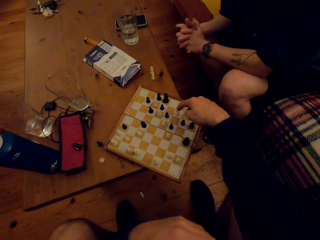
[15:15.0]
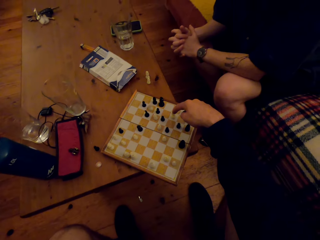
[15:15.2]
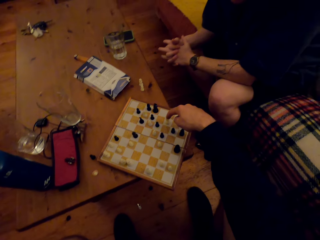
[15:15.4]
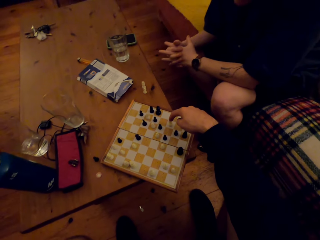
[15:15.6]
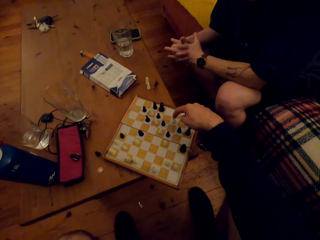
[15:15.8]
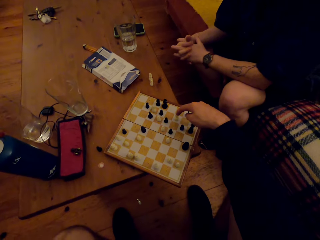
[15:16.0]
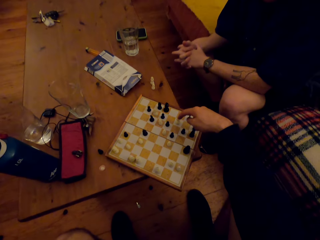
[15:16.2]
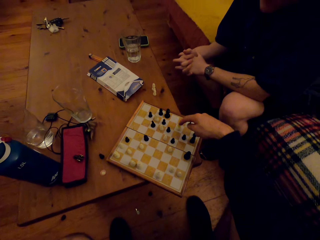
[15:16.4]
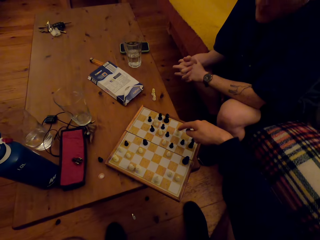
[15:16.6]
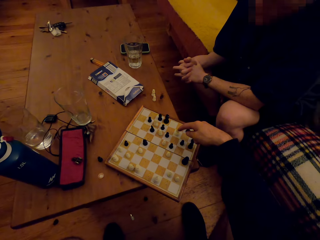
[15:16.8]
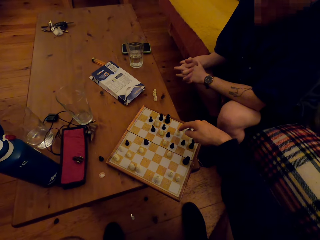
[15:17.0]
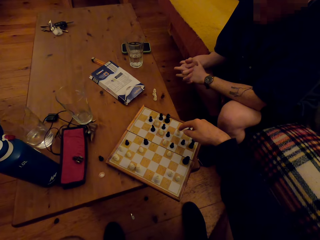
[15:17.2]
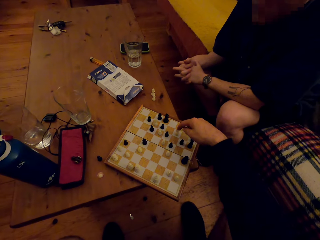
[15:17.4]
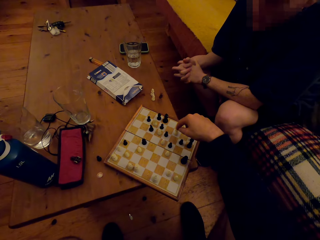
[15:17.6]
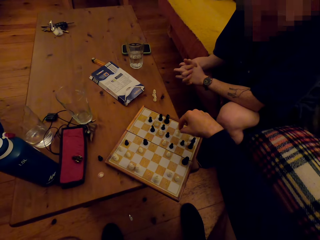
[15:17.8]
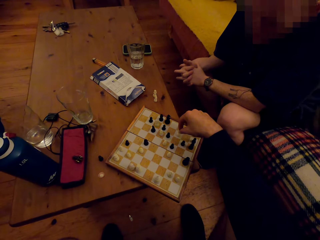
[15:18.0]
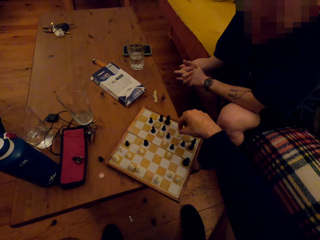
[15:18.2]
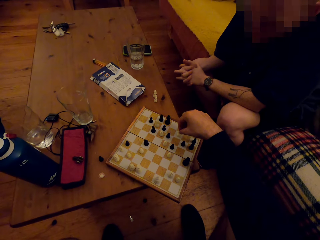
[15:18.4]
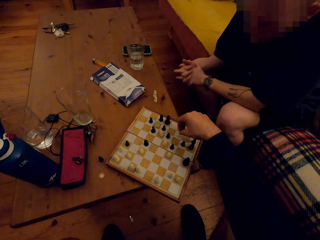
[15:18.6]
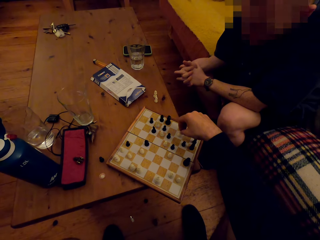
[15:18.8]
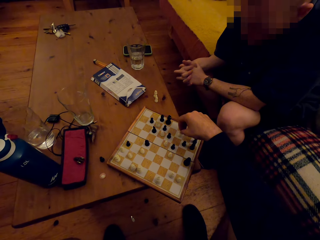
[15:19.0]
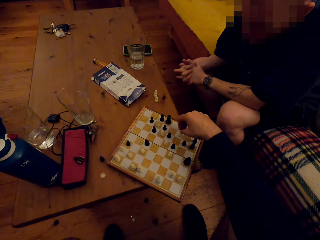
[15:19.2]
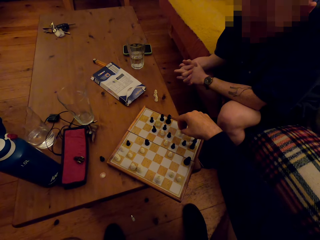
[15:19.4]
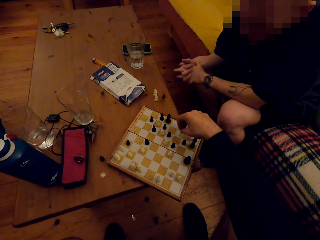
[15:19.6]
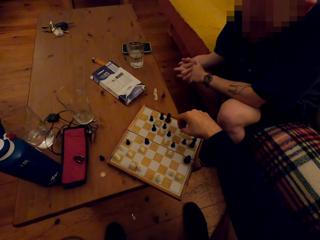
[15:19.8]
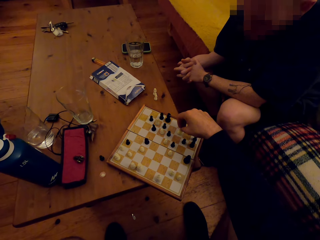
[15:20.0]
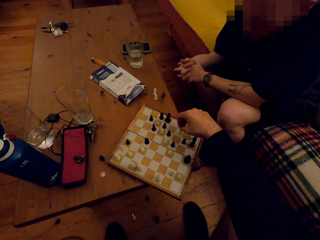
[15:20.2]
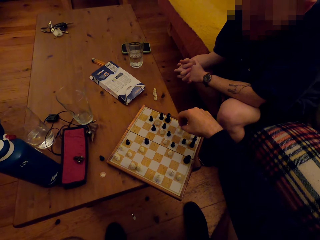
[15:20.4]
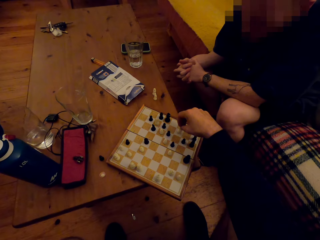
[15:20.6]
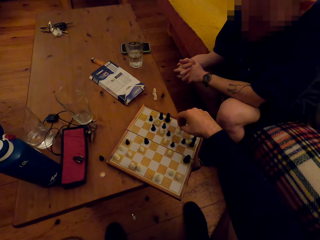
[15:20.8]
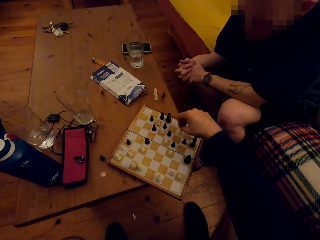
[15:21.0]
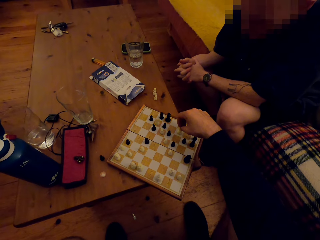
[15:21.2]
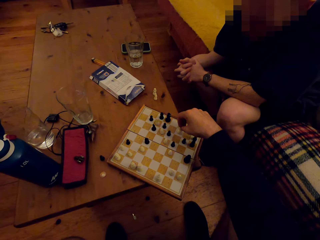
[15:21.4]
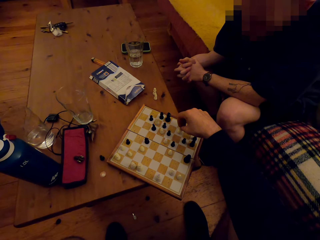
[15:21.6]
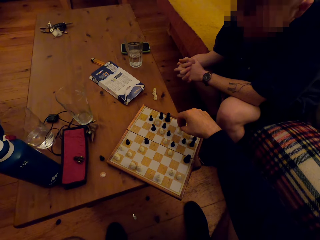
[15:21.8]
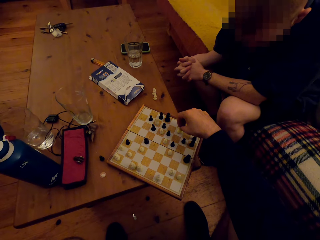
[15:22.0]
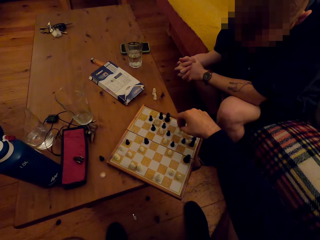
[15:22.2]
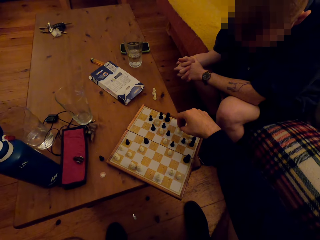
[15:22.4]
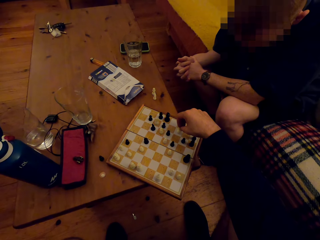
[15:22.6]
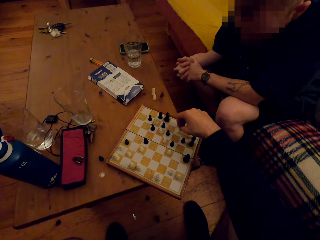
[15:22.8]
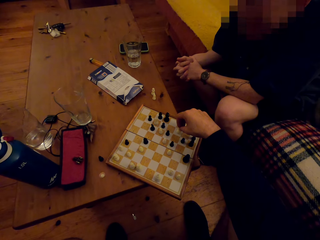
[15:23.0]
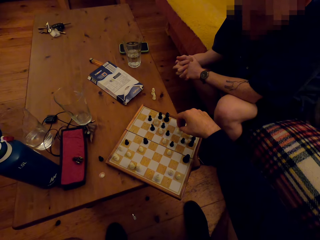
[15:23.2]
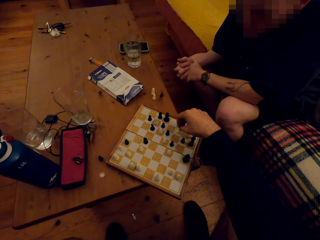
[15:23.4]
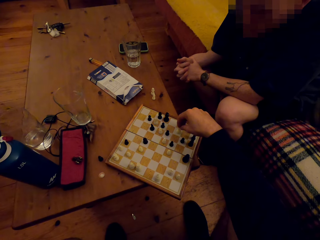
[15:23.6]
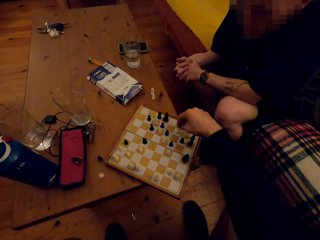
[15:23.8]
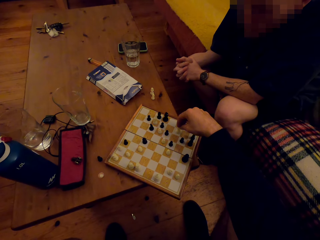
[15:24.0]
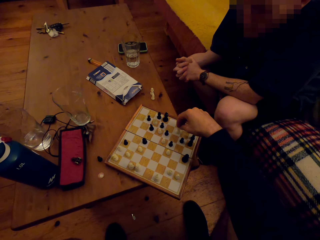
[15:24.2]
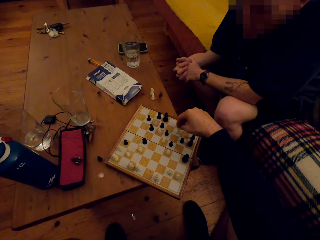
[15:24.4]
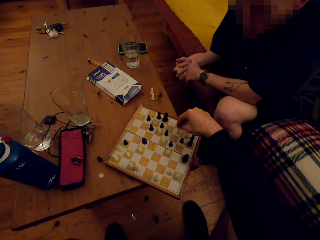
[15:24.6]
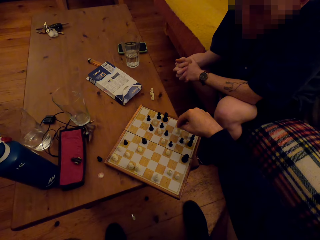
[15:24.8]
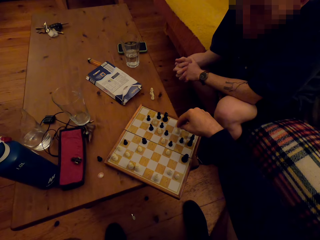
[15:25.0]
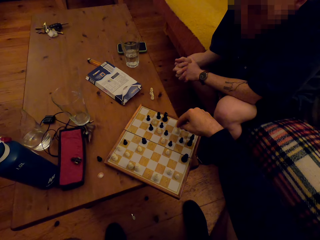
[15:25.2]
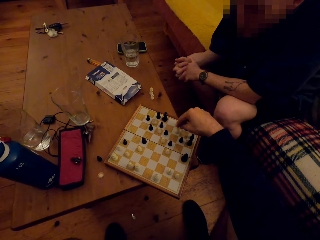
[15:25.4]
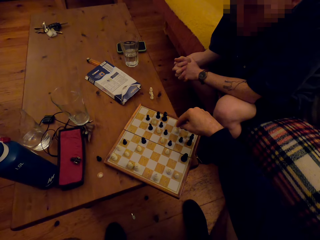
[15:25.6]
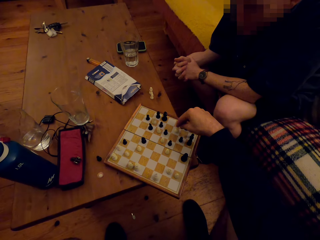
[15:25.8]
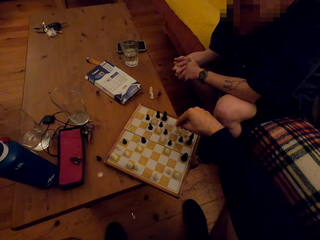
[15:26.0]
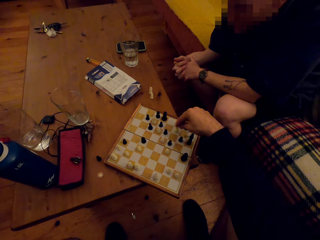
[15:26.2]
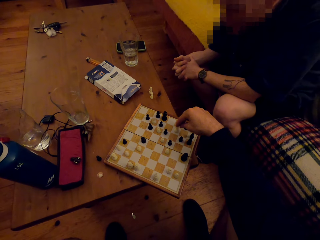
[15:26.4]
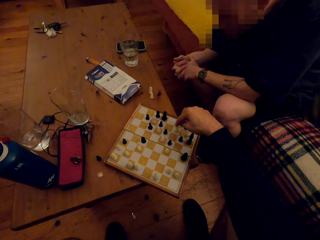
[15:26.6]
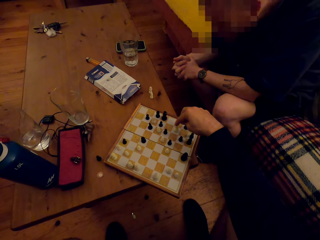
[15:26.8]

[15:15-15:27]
A man folds his fingers. The camera wearer touches the chess piece.

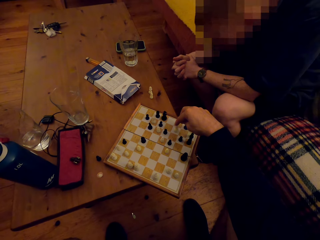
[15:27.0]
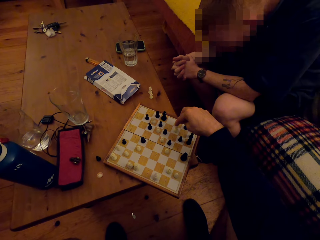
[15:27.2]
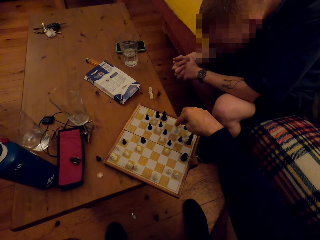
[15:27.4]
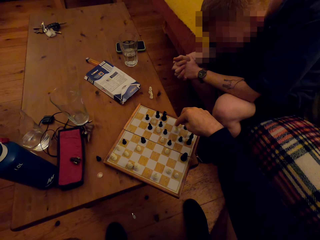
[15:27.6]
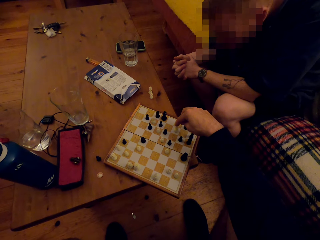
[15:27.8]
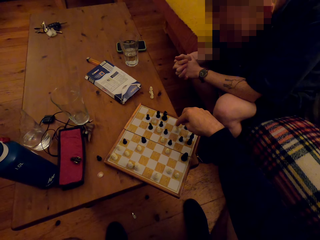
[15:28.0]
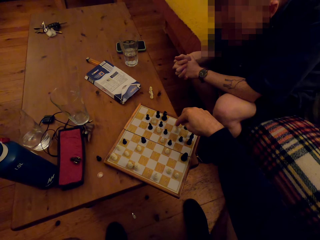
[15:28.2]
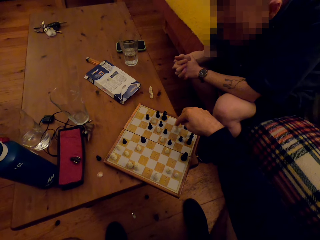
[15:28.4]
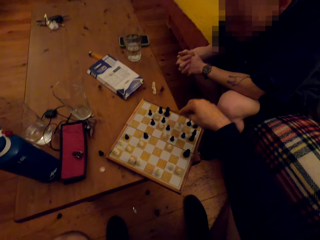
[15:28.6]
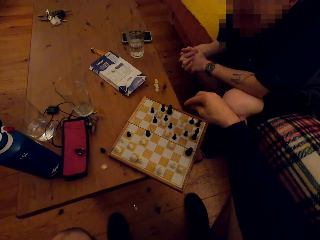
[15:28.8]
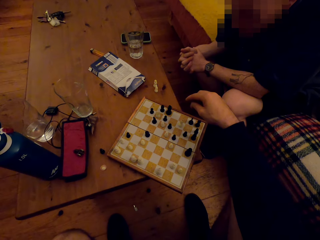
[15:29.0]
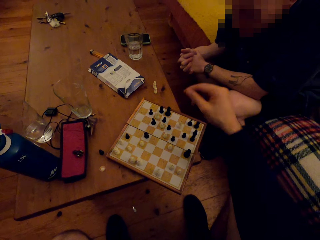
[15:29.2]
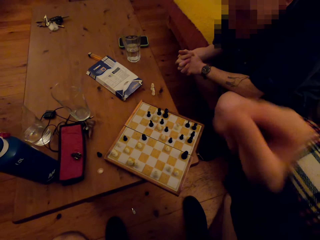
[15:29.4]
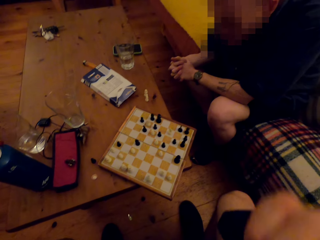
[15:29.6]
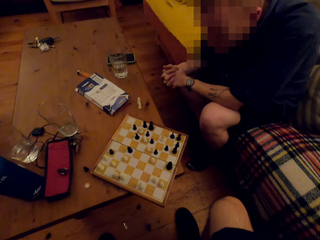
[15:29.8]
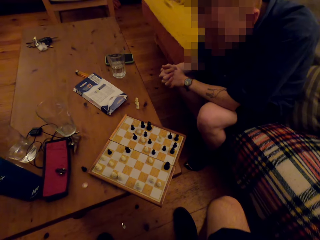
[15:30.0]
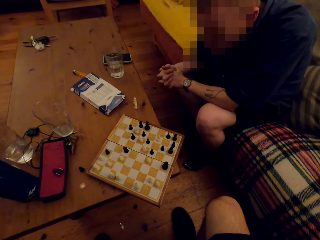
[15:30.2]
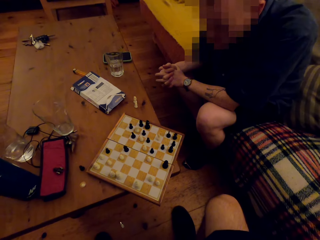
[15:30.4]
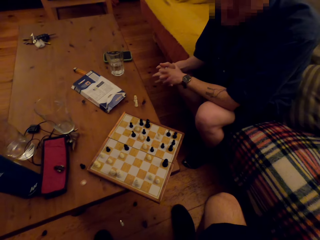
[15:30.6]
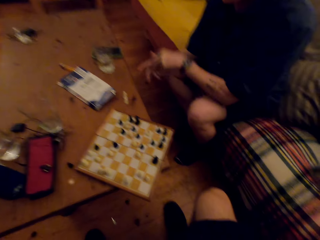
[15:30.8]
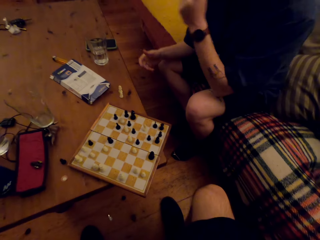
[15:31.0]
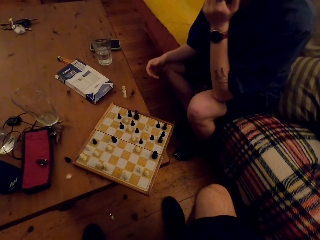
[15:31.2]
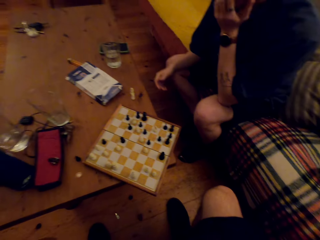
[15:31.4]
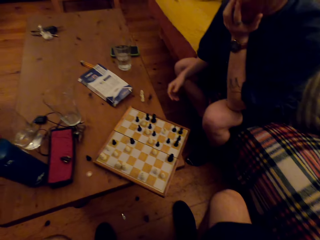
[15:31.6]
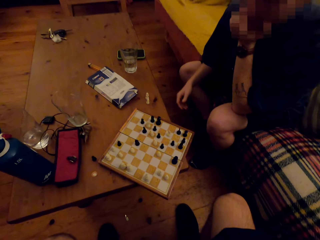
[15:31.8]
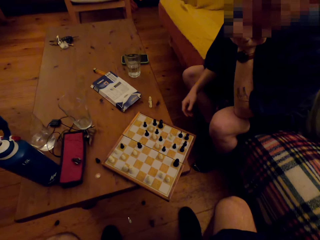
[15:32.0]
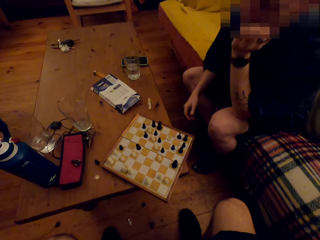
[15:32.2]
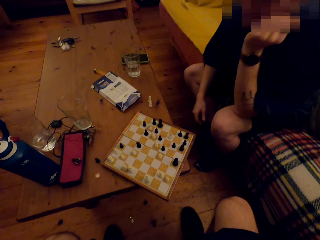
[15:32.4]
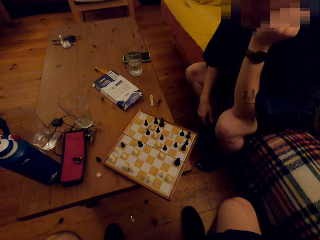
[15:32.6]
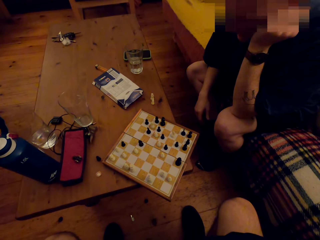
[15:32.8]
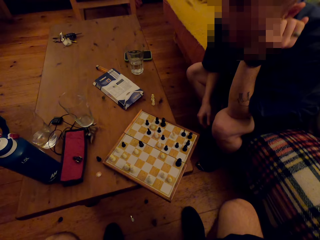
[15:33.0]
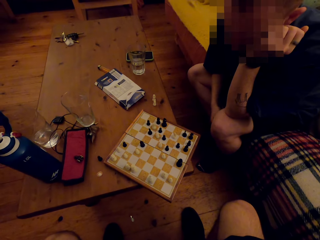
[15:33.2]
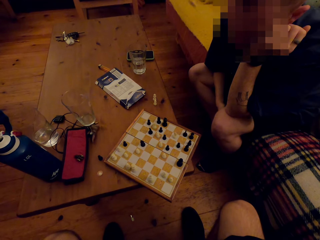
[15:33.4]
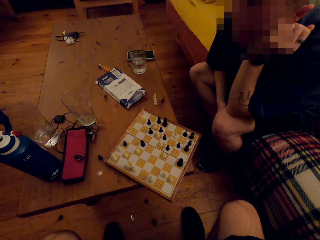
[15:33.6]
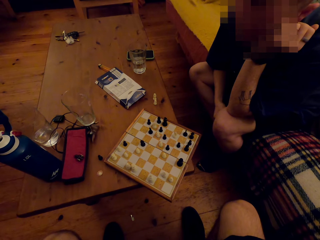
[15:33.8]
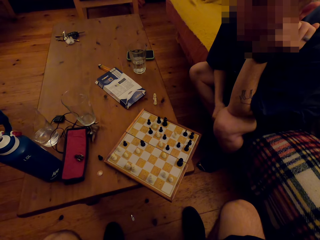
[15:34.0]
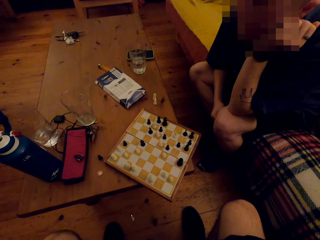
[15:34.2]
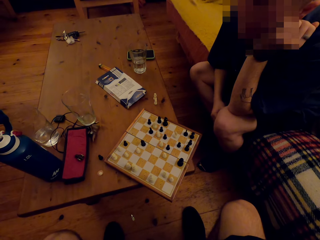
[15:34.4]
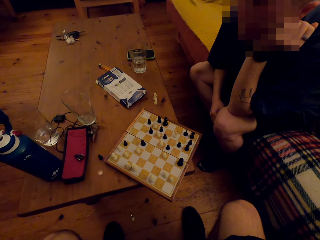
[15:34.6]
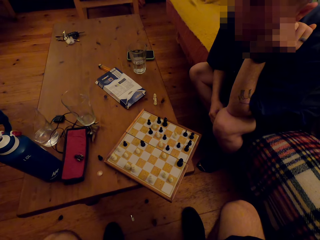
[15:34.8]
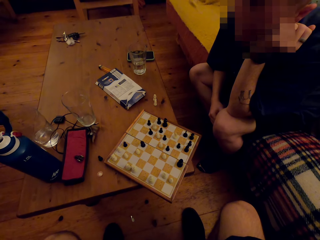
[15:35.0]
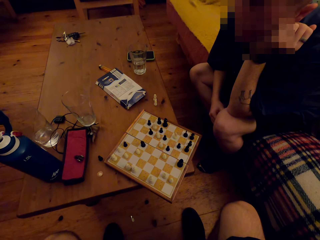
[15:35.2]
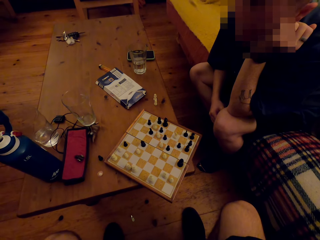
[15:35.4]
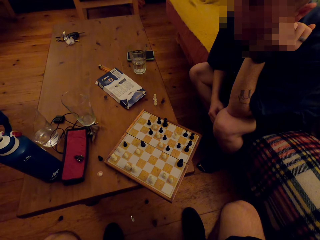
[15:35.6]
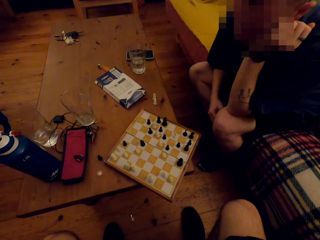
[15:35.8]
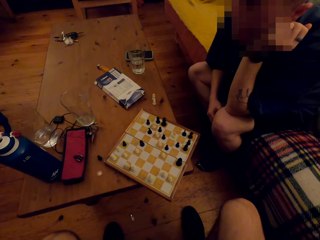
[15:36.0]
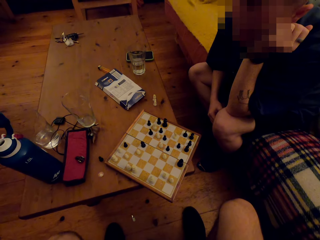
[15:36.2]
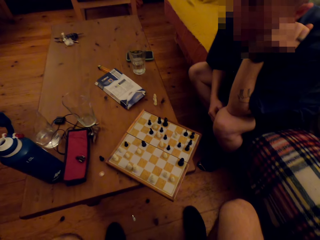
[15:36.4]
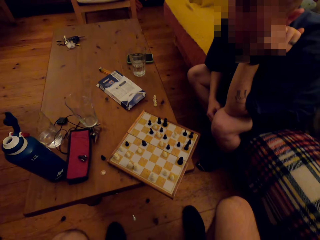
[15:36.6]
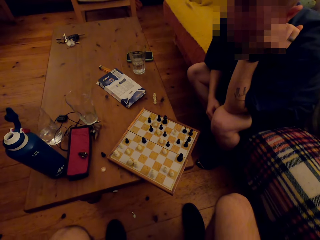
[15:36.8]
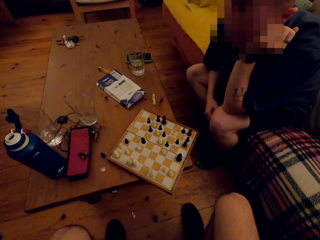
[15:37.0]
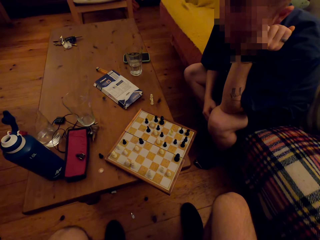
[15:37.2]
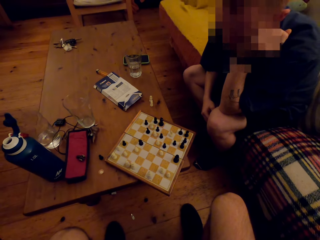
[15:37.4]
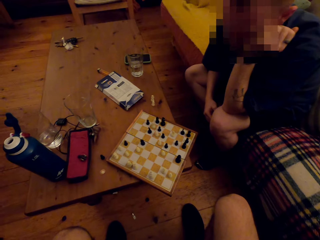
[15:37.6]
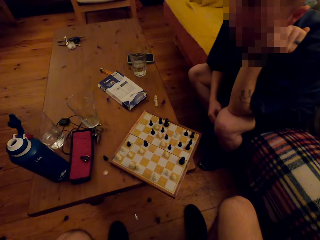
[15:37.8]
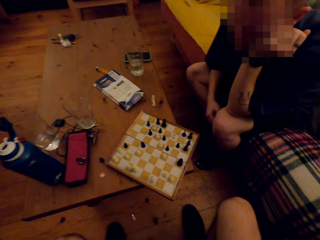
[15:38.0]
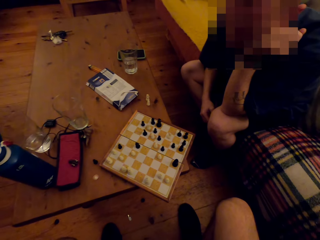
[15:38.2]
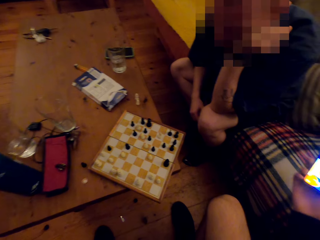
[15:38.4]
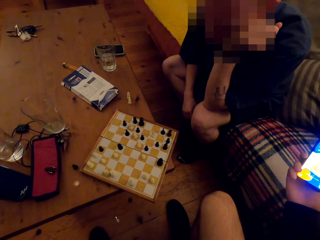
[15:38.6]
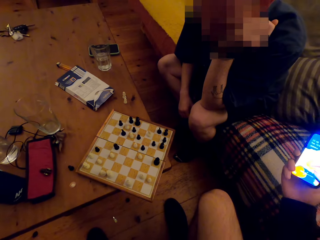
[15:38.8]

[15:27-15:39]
The camera wearer moves a hand away from the chess piece. A man looks at the chess board. The camera wearer looks at the chess board. The man raises a hand and supports his head with the hand.
